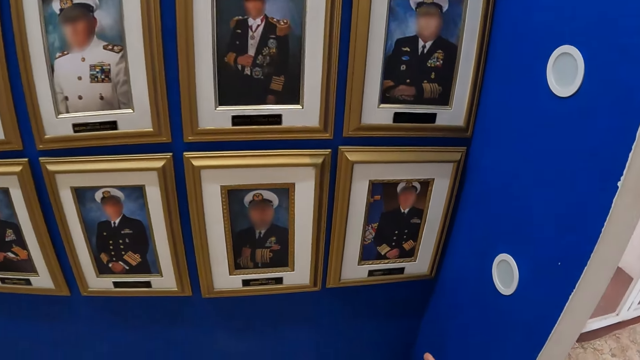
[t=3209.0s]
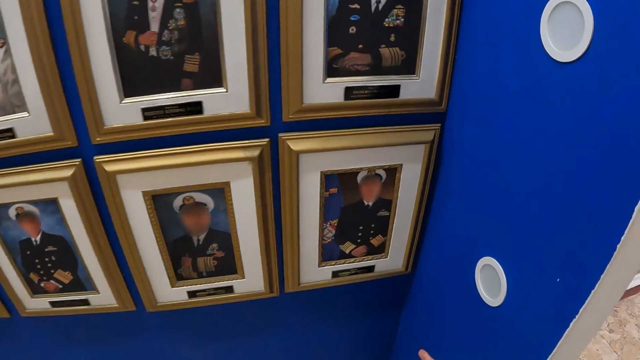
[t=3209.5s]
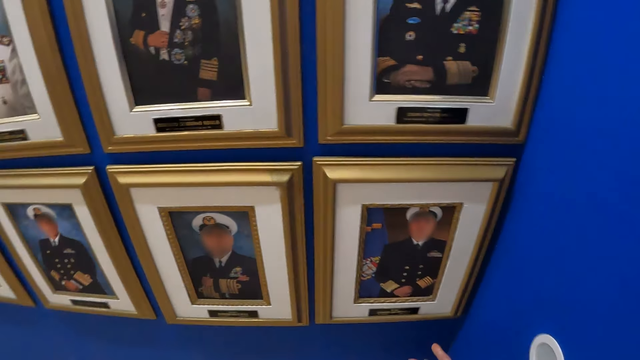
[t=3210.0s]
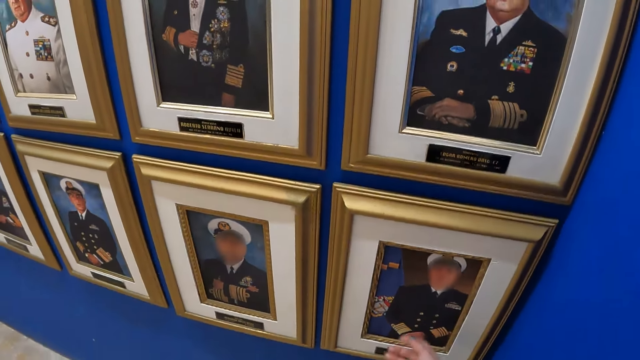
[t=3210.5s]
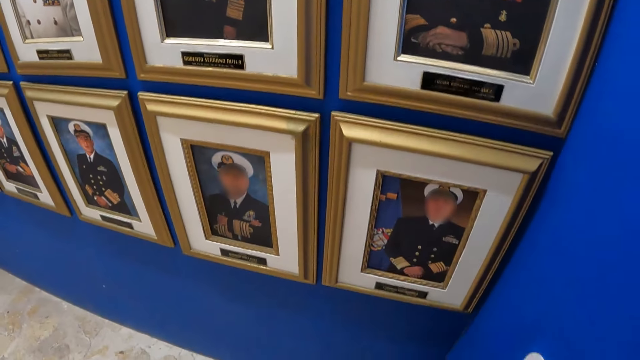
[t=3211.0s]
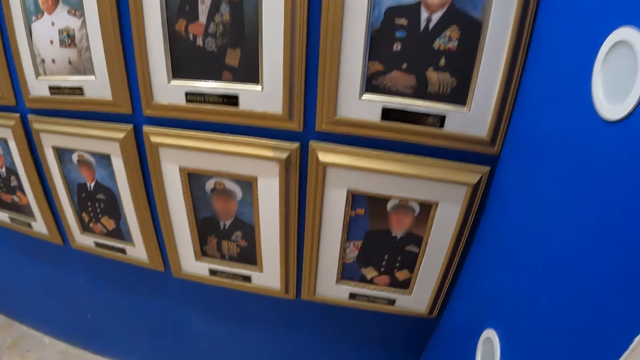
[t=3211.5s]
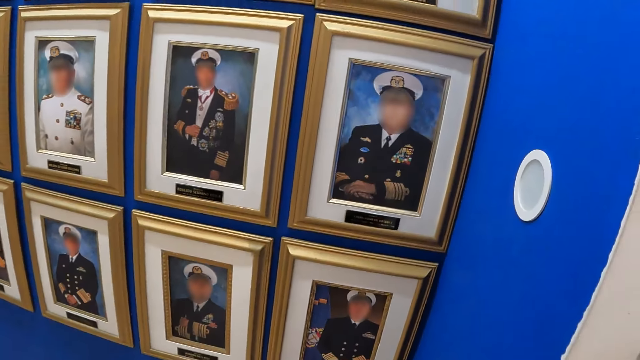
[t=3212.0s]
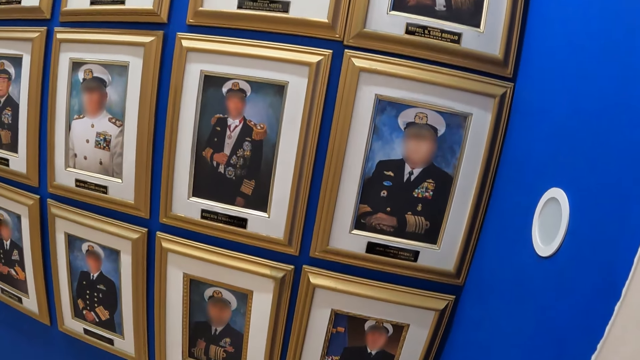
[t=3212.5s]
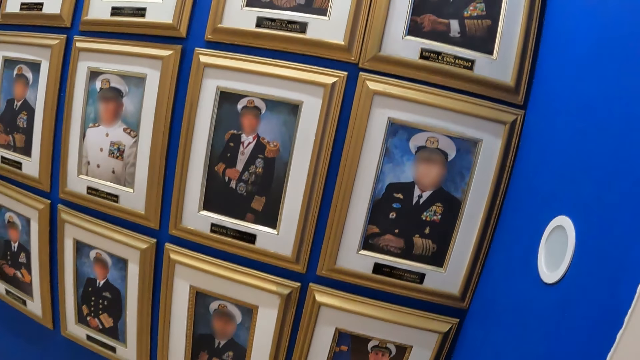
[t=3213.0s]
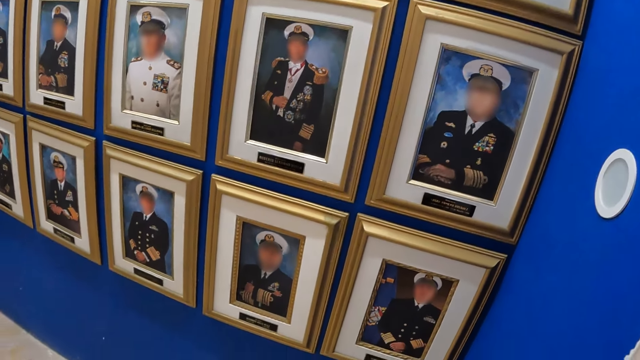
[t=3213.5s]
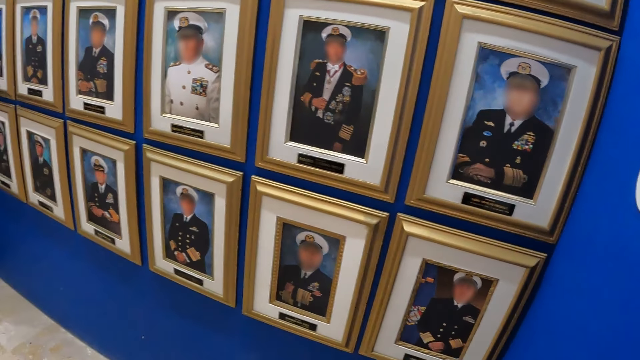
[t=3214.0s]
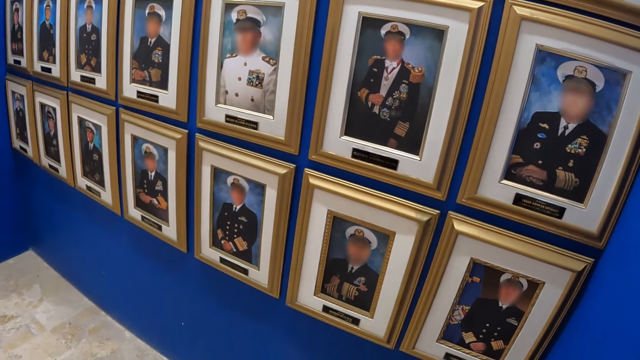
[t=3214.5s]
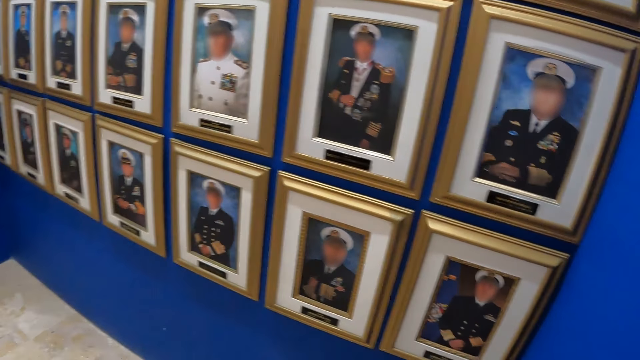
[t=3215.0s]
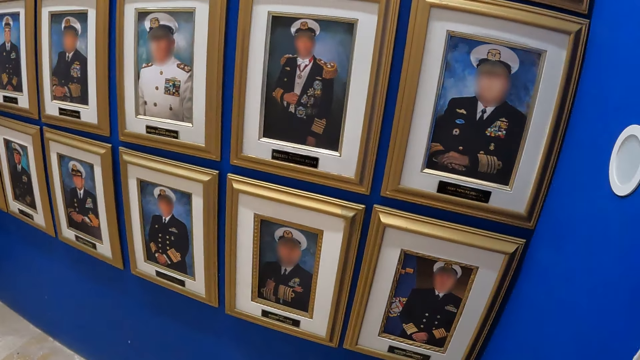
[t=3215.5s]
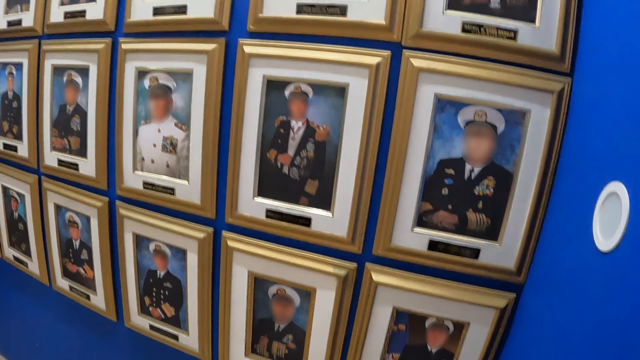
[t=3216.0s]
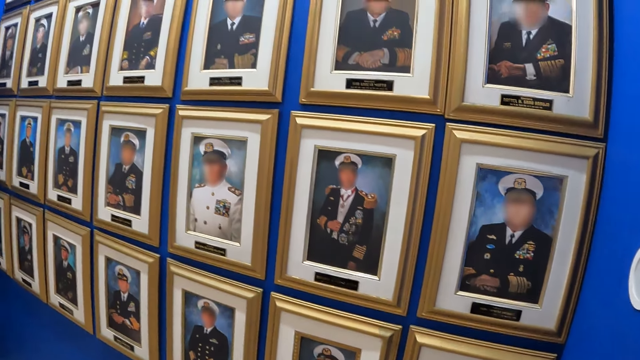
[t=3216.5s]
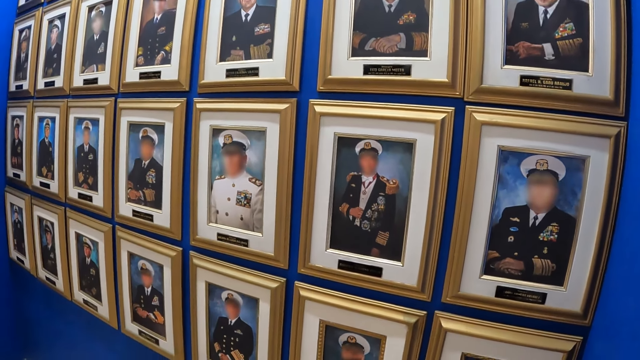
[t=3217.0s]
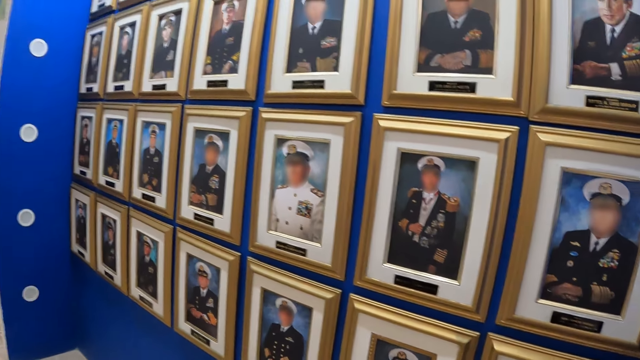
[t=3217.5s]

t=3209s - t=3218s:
The camera wearer points at a picture. They look at the pictures.

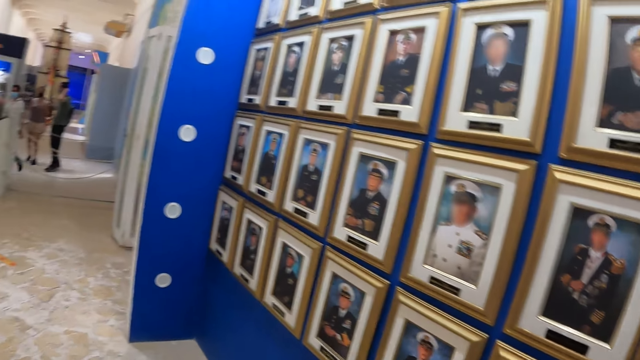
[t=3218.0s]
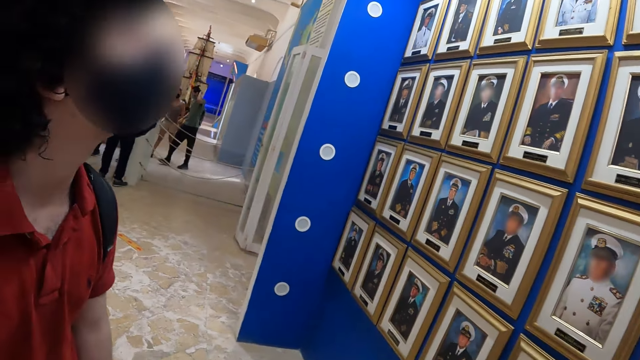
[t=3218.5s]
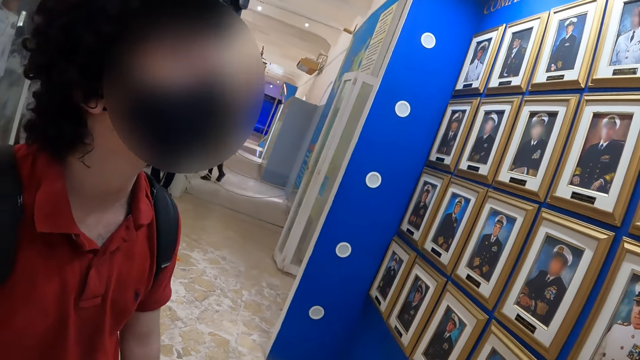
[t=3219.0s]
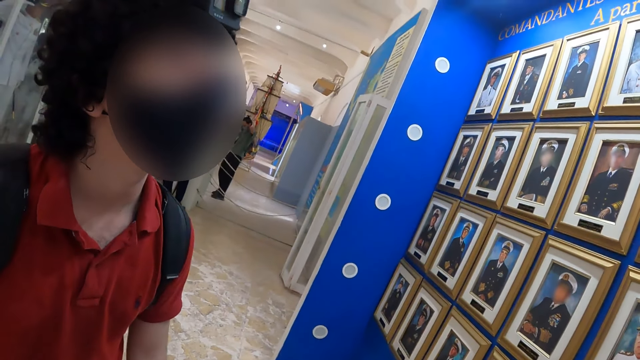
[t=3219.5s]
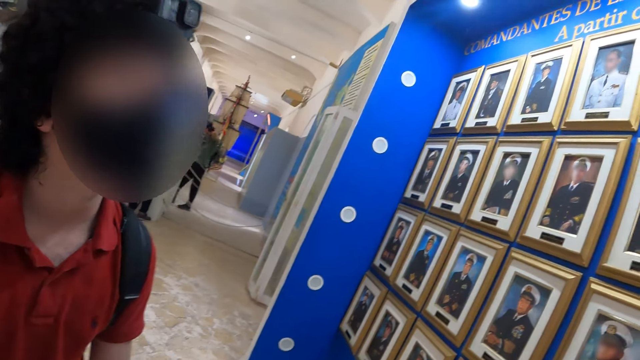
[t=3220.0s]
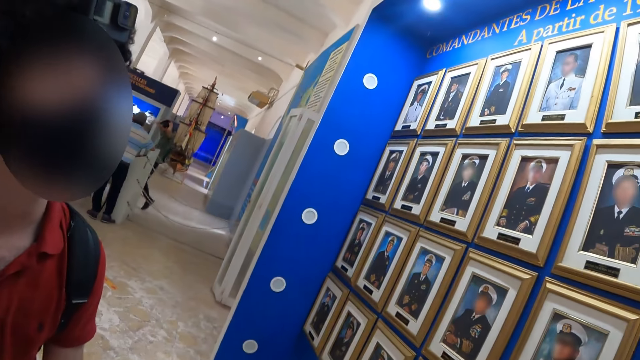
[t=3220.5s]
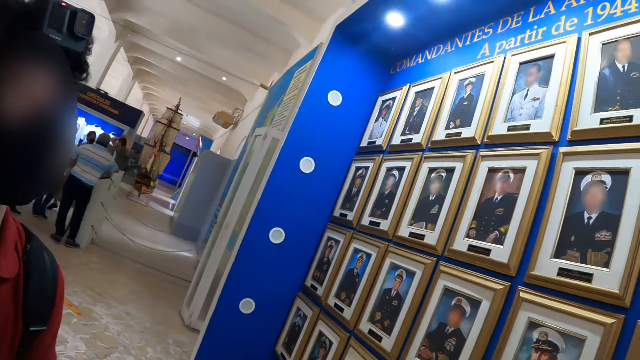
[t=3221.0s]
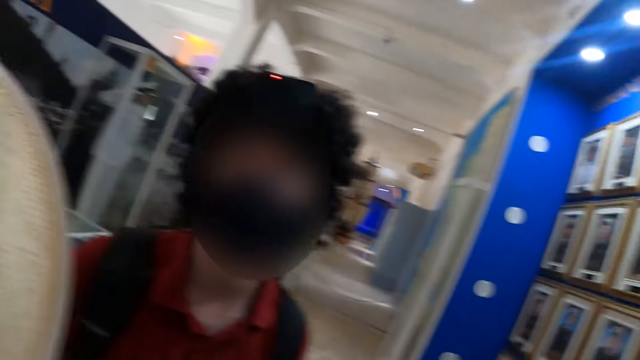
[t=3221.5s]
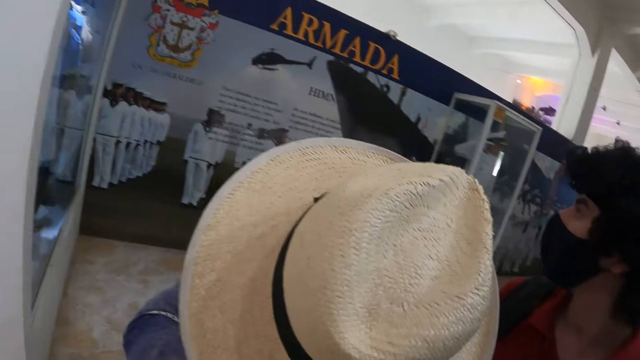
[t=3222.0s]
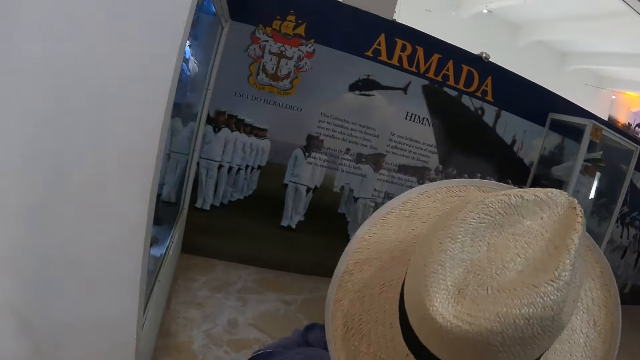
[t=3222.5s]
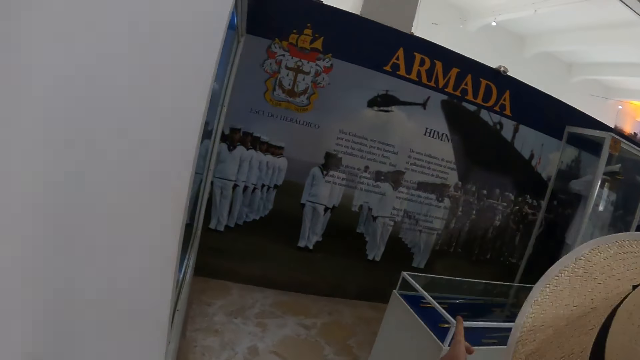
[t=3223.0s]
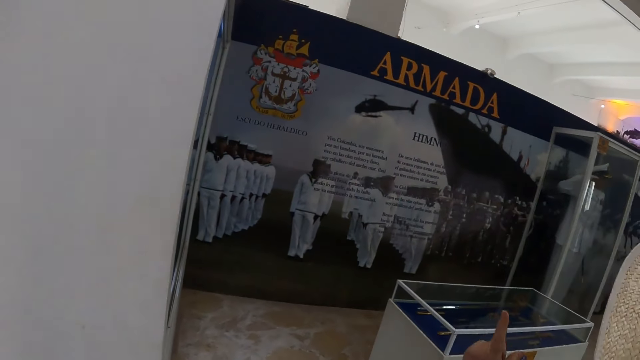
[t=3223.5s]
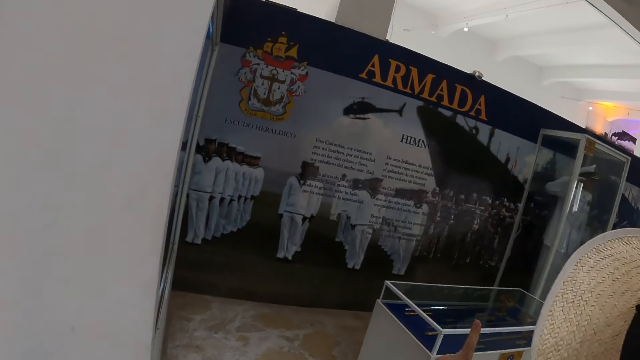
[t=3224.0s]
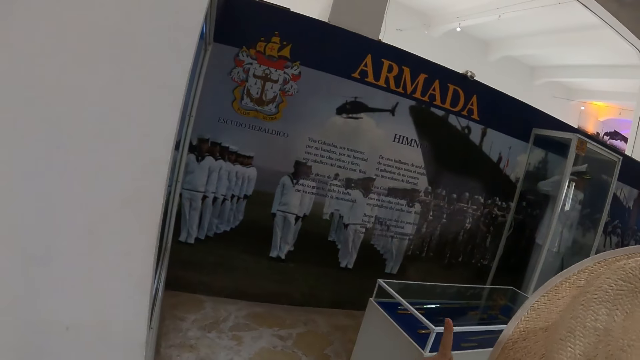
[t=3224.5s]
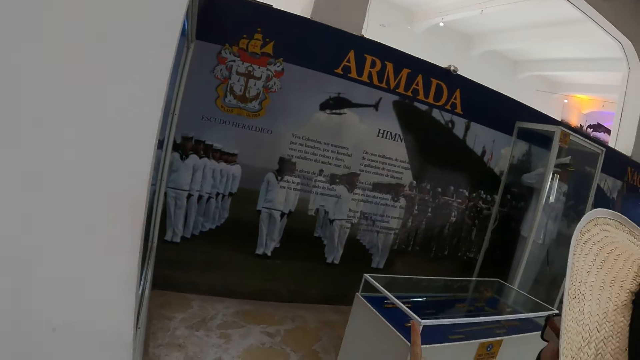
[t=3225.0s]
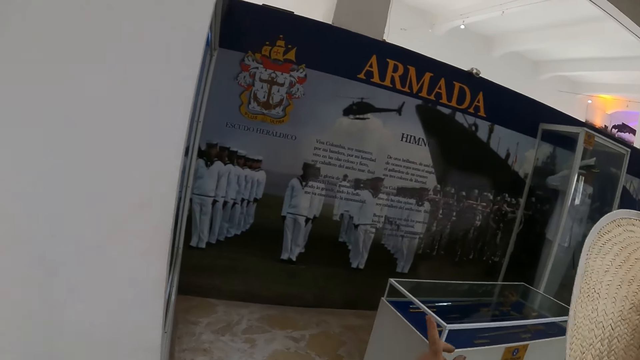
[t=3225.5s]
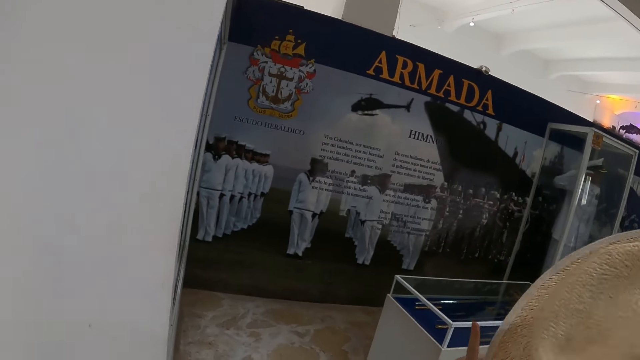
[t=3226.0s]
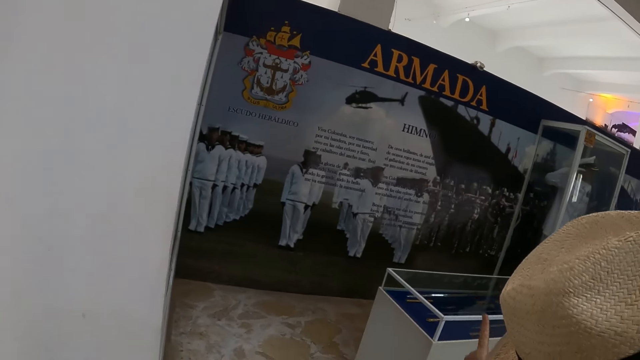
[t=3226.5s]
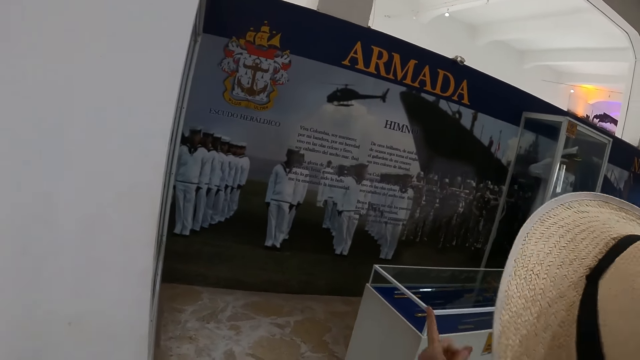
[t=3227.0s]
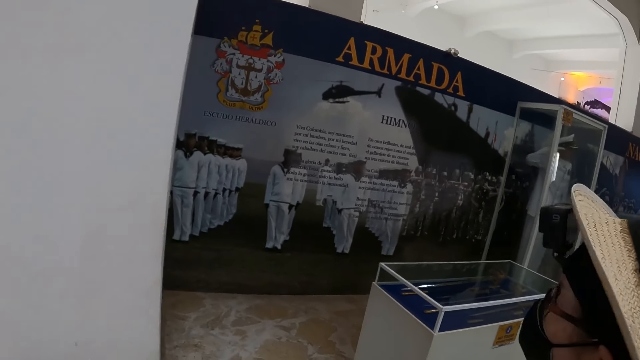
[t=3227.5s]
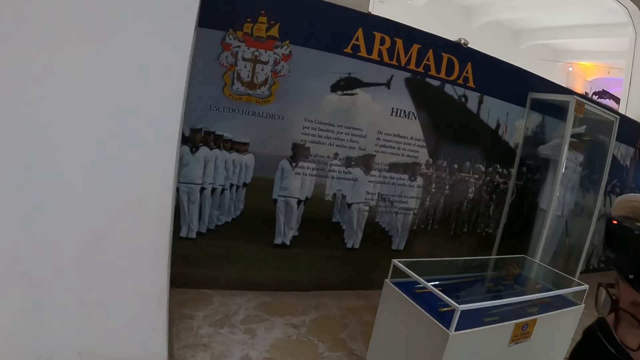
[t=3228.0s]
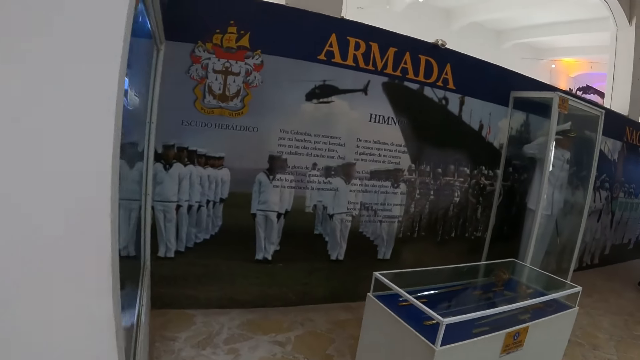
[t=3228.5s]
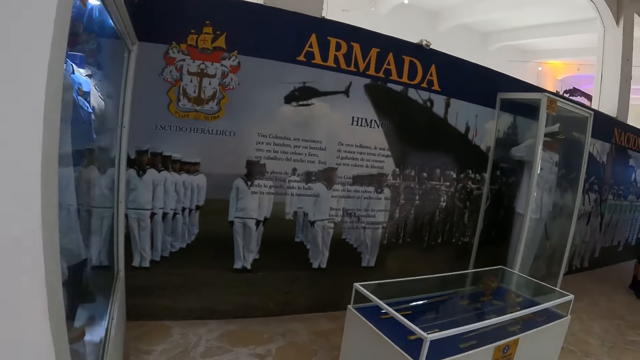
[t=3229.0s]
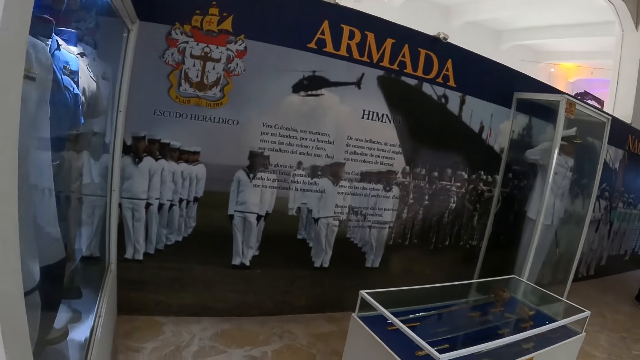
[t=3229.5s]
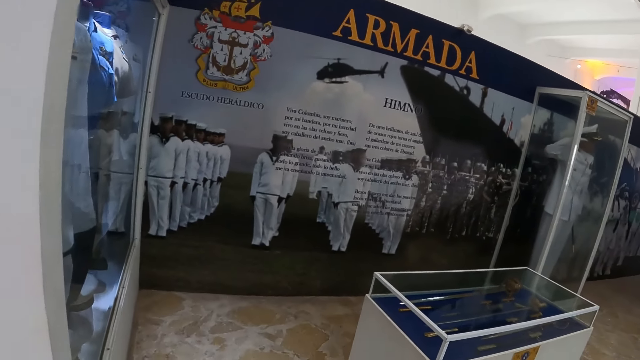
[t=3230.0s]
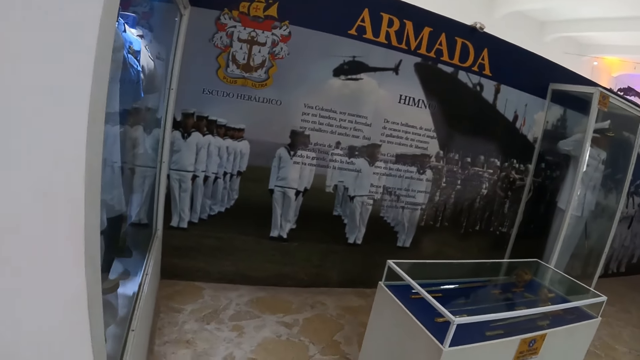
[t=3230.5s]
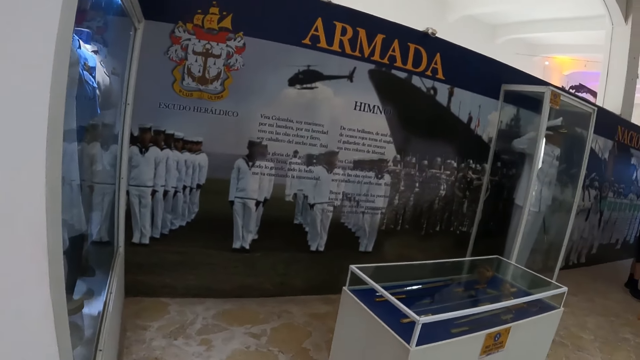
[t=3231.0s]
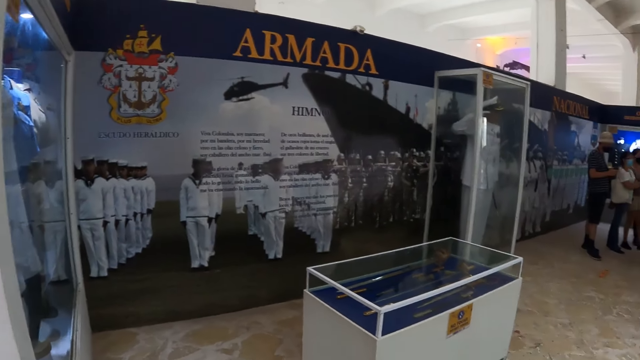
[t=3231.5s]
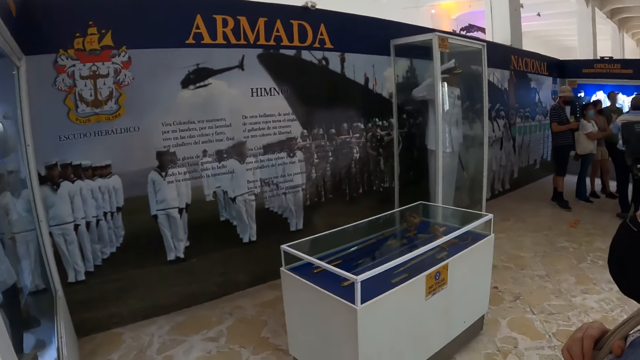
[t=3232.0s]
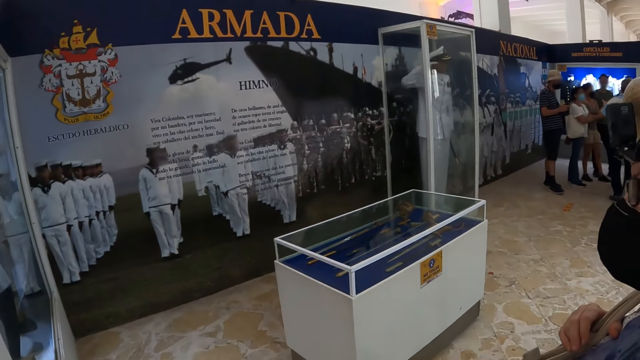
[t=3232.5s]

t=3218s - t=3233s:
The camera wearer looks at a man. They look at the wall picture.
